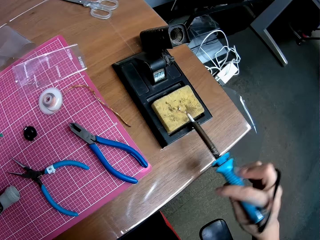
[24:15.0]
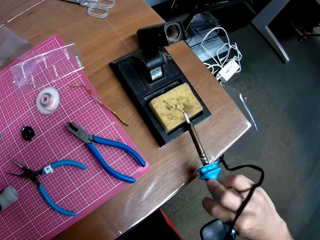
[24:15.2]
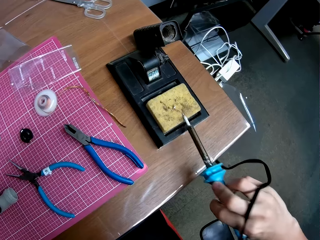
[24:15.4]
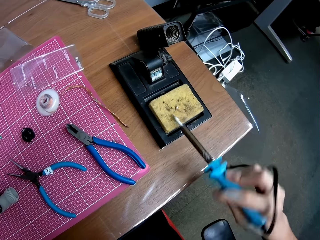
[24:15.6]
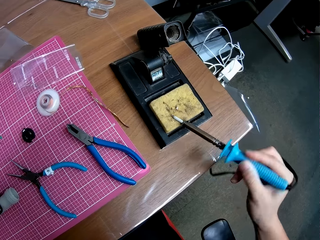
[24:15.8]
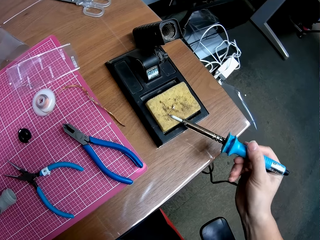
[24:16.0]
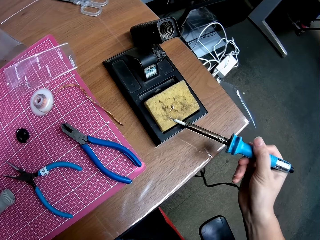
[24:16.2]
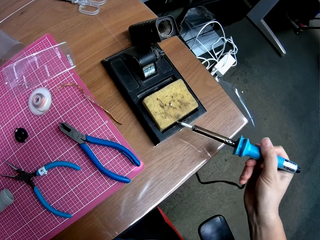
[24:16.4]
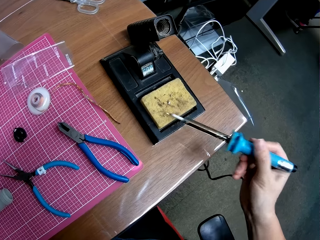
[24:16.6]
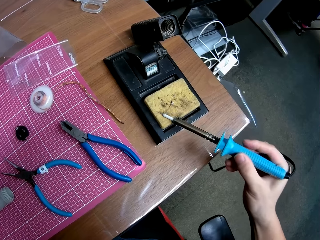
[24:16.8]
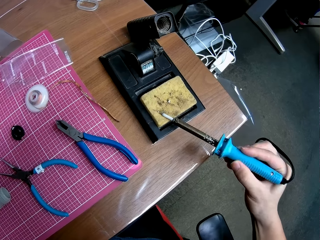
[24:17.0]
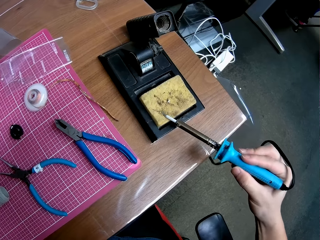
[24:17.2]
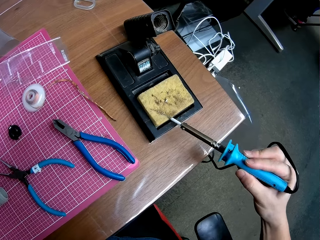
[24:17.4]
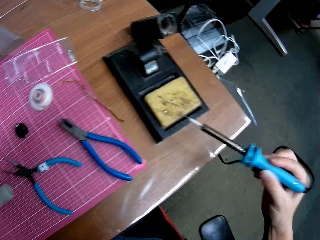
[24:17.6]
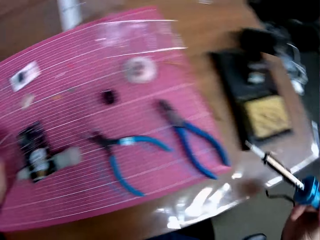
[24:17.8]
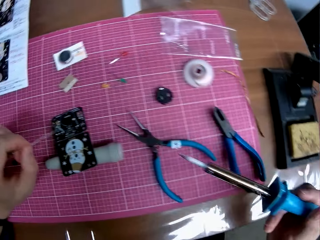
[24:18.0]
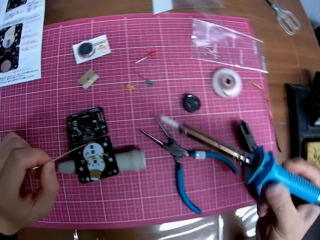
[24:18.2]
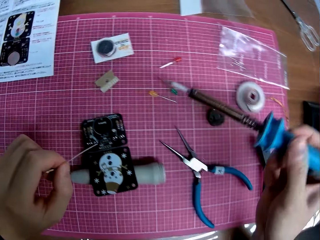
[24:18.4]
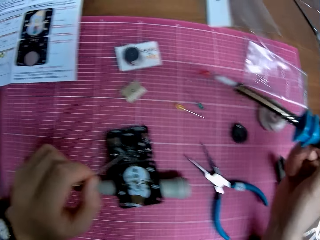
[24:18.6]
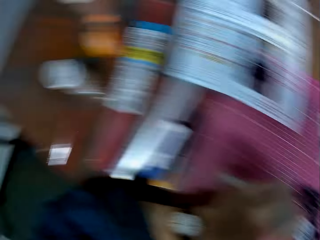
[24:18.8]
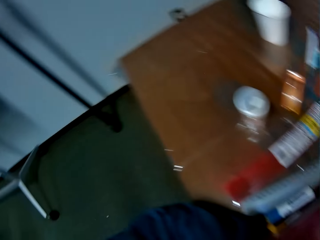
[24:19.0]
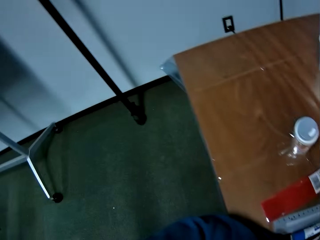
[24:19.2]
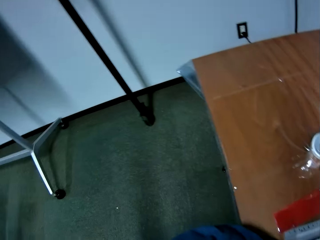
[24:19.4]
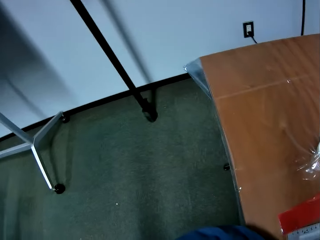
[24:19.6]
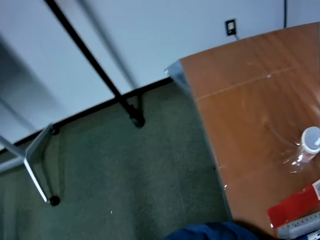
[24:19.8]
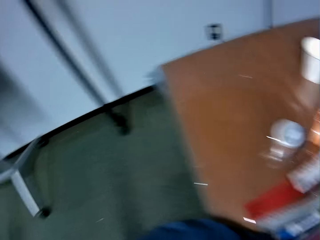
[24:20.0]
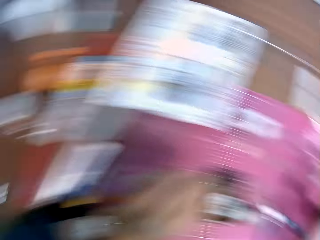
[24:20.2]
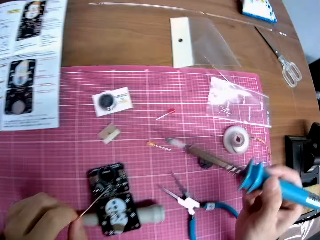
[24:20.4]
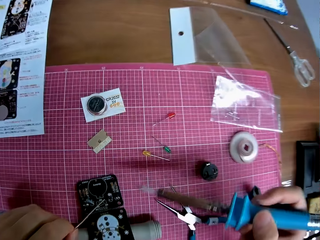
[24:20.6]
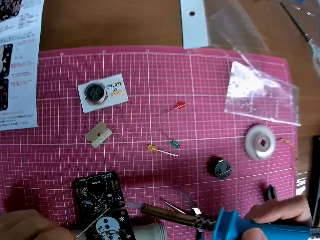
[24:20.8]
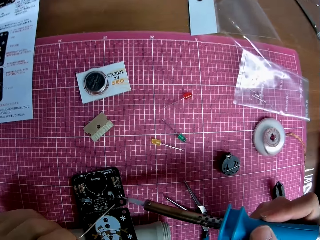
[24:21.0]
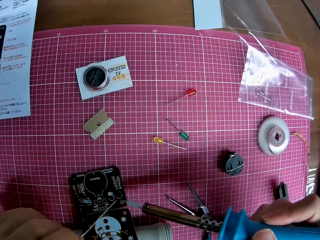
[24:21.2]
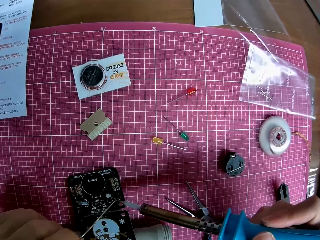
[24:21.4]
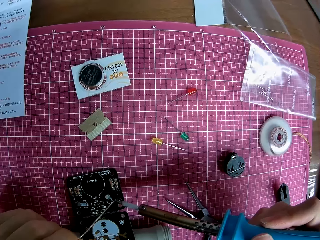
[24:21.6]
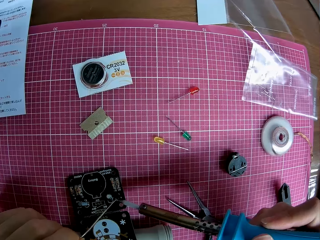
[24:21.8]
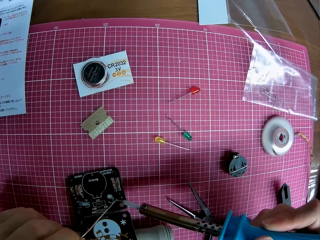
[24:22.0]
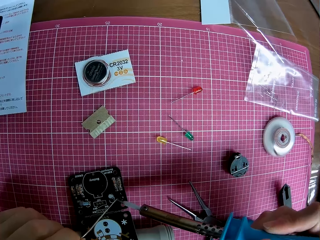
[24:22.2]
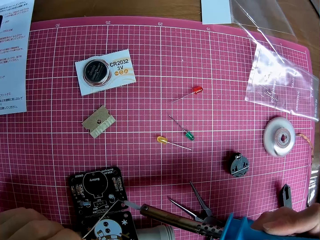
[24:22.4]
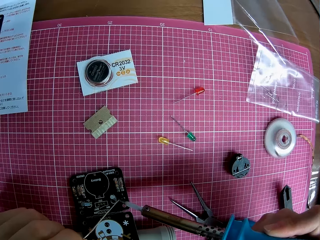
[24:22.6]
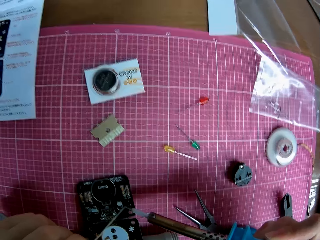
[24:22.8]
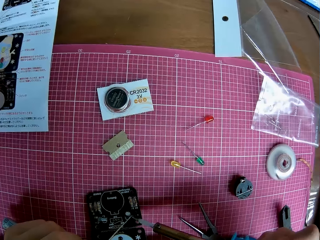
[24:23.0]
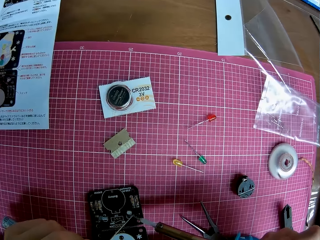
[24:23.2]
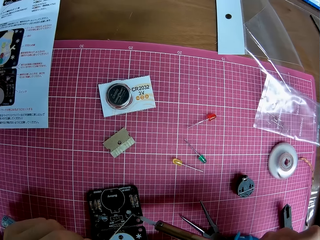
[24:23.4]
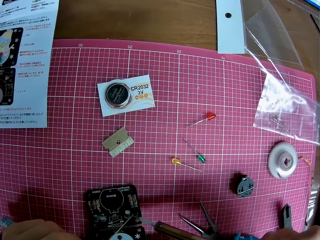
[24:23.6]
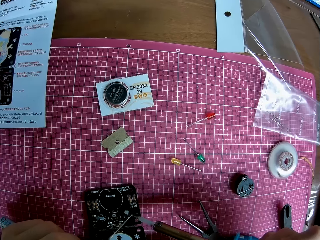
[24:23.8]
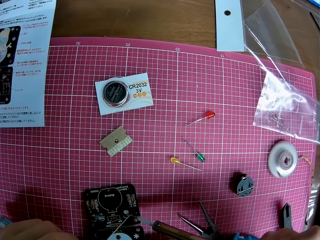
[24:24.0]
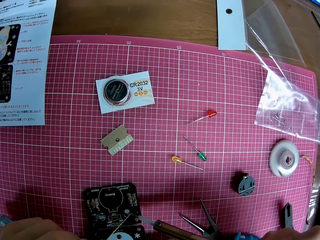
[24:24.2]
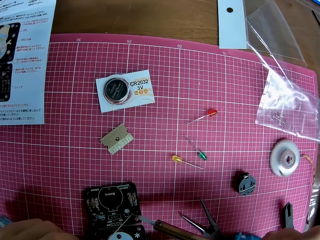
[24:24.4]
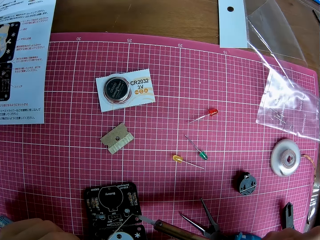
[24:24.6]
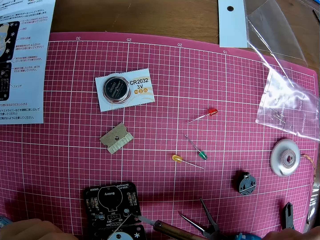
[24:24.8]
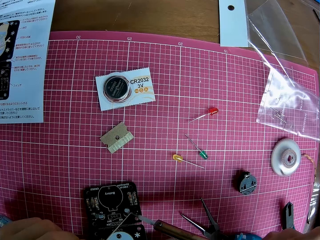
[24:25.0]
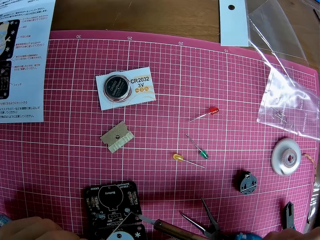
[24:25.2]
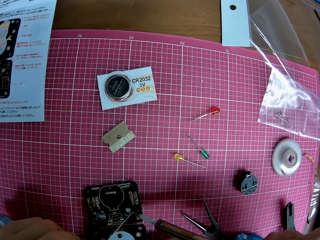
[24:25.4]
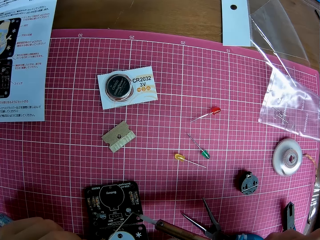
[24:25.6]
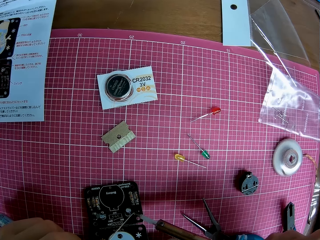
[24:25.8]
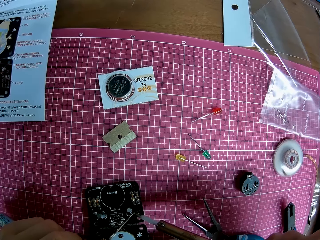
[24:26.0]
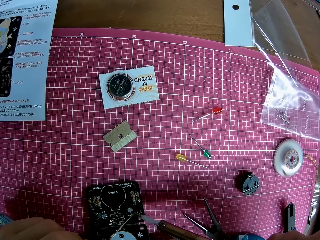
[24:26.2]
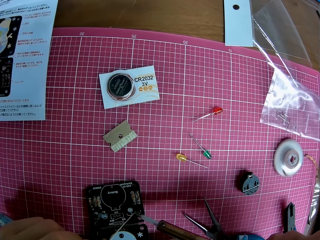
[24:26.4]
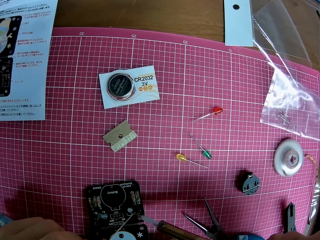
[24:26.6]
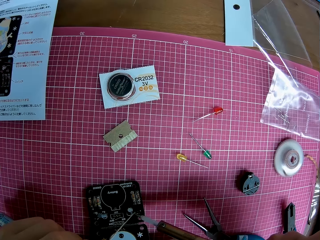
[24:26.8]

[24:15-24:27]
The camera wearer looks to his left. He burns the motherboard with a soldering iron.

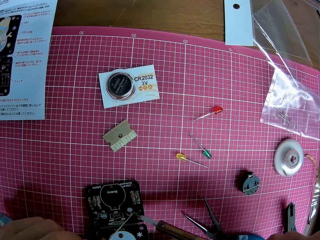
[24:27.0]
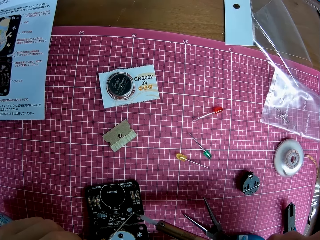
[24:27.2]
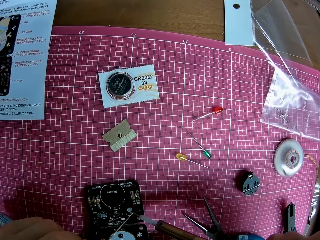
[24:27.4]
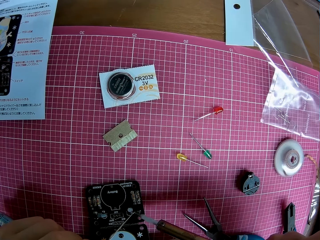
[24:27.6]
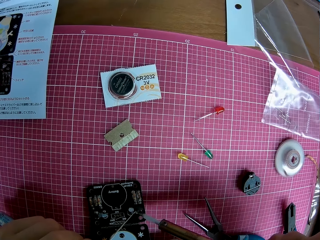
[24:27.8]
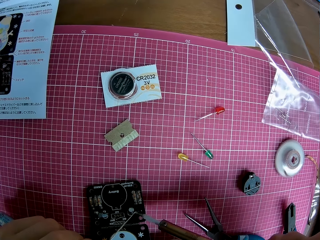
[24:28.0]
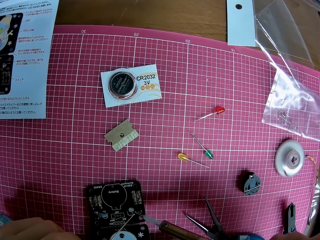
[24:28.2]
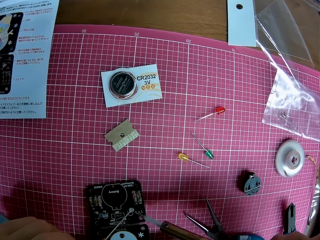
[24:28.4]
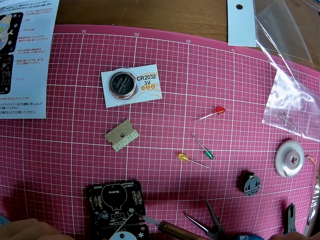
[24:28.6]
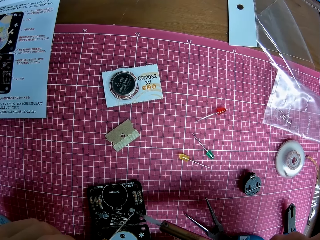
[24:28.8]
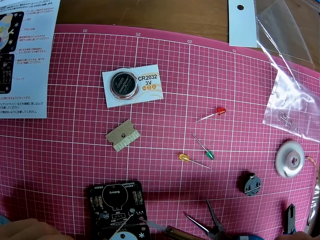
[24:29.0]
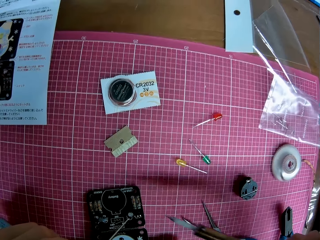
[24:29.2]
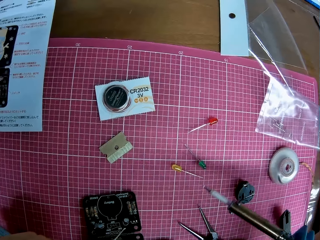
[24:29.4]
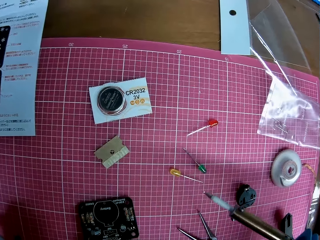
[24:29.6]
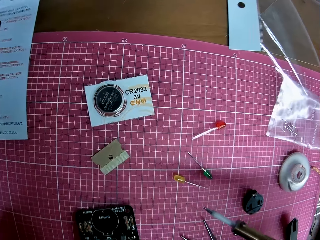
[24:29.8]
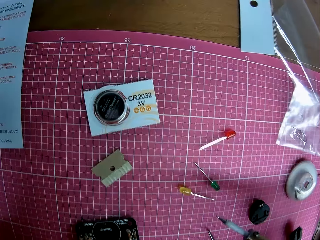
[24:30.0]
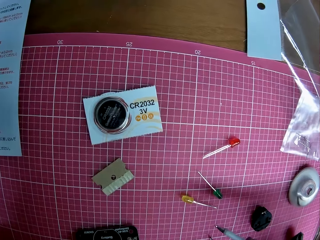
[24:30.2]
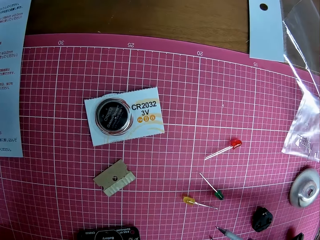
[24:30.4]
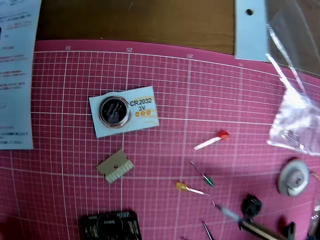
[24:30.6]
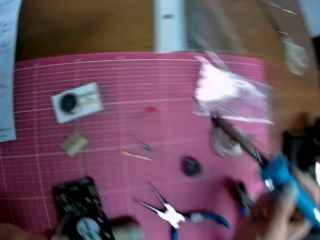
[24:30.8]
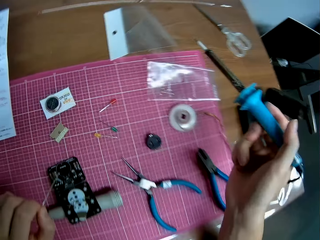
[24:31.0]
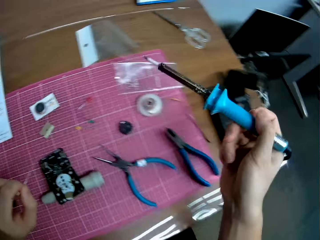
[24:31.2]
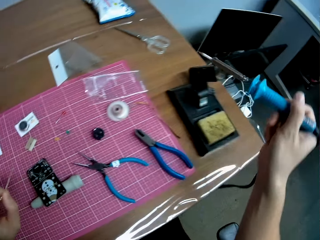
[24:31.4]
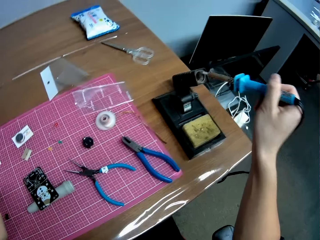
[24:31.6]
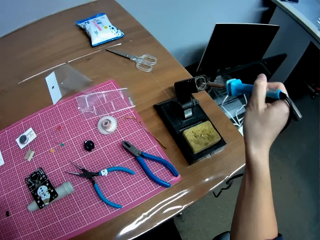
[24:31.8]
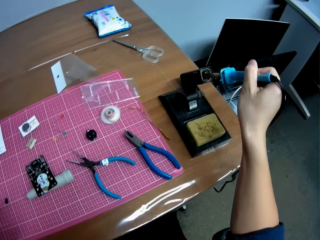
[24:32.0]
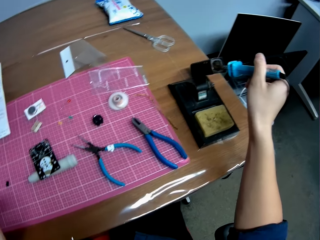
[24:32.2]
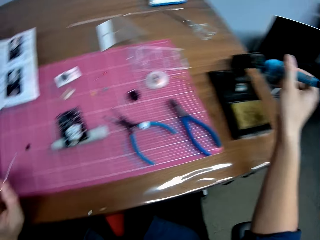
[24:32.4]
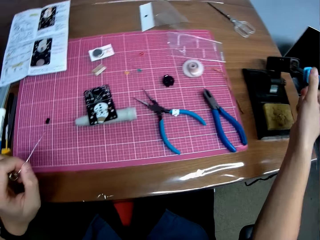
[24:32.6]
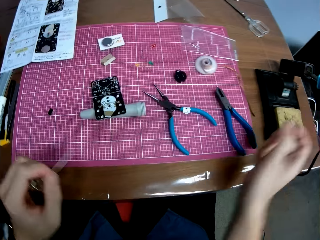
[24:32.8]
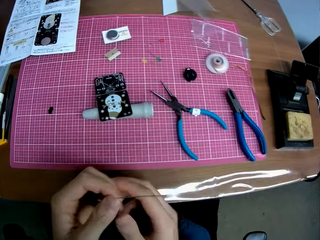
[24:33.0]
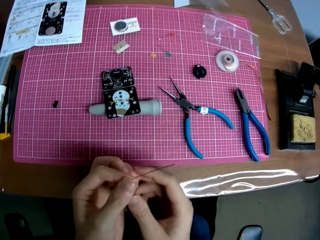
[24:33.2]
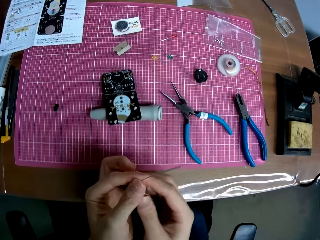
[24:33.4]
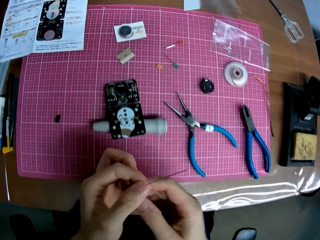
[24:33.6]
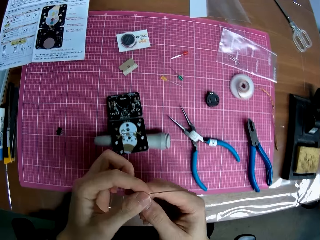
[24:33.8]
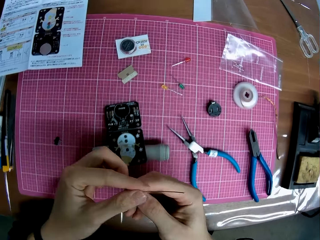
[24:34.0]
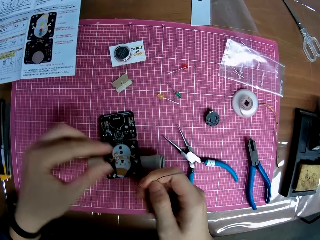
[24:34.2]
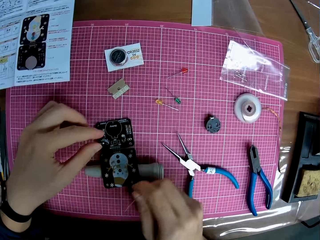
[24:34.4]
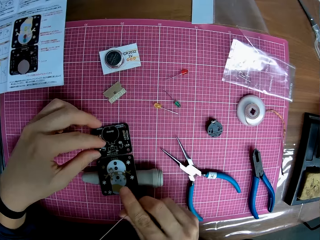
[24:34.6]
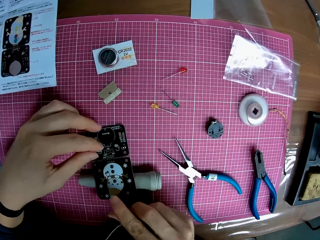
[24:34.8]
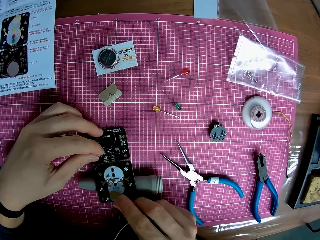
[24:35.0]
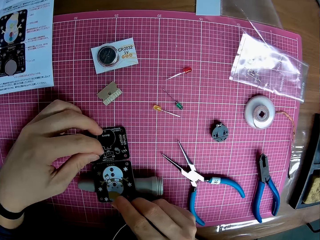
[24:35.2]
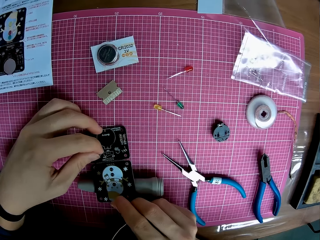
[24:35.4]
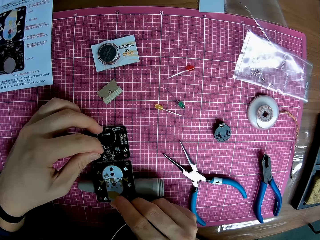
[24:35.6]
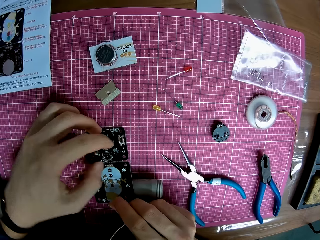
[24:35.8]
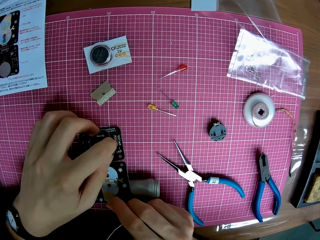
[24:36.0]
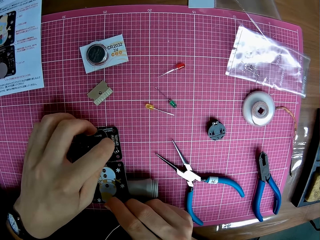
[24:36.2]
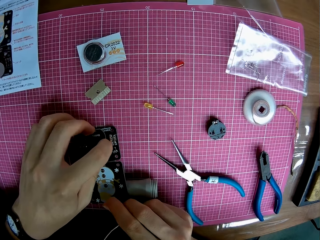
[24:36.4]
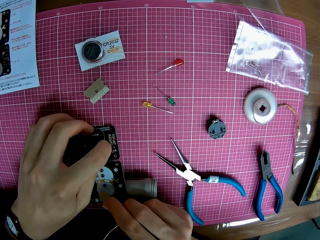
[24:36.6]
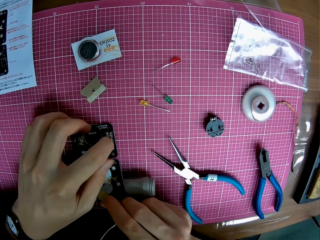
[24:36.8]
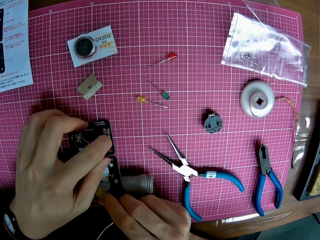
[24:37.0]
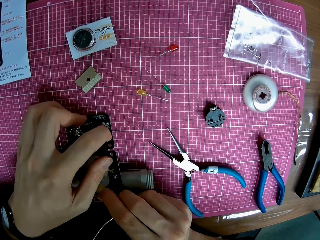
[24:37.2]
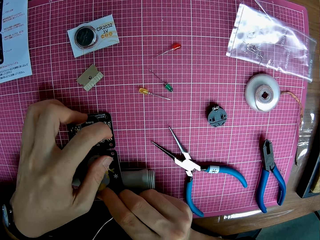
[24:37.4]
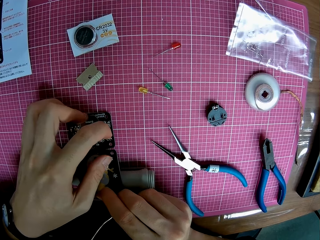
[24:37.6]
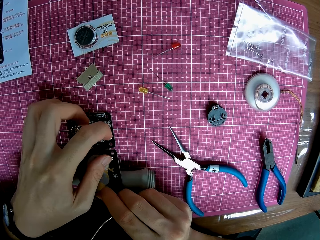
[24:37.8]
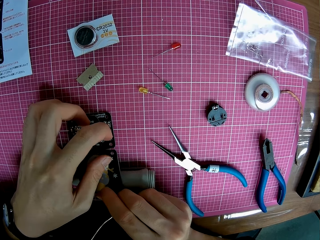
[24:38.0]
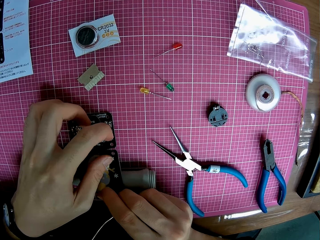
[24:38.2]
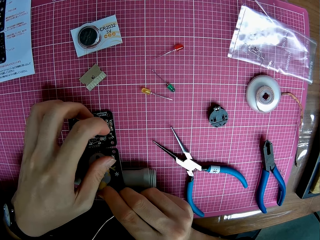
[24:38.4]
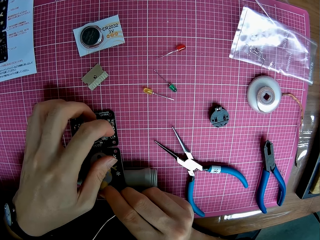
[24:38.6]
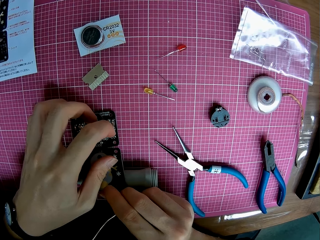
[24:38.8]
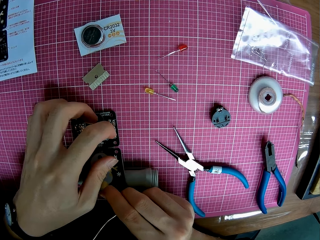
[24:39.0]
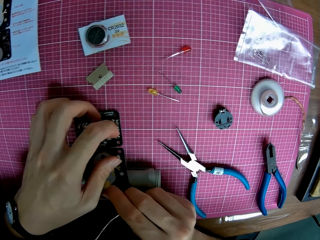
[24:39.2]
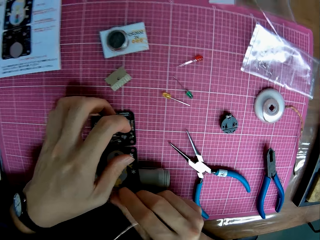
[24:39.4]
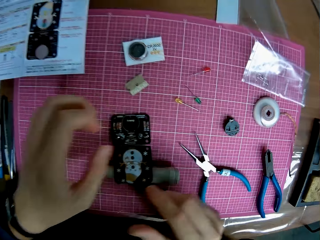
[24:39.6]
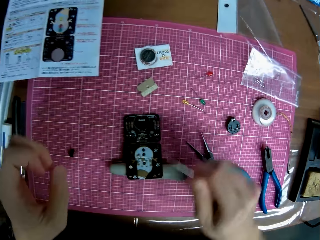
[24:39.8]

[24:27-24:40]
The camera wearer puts the soldering iron into the solder protector. They hold the wire. They touch the motherboard. They adjust the motherboard.
